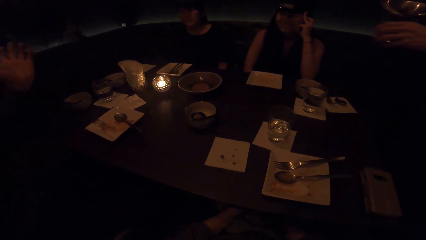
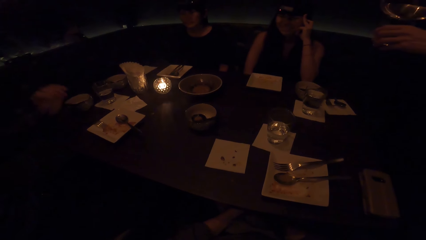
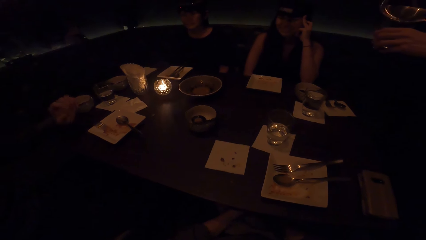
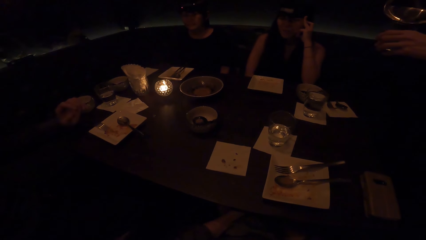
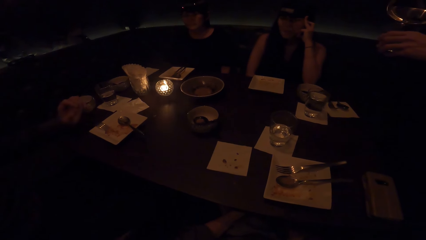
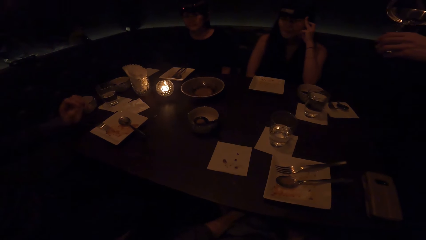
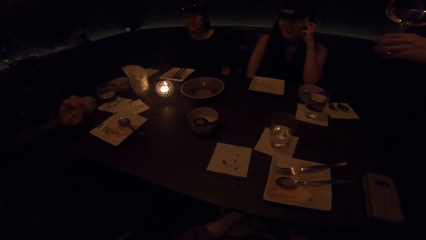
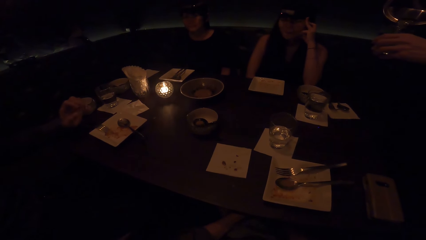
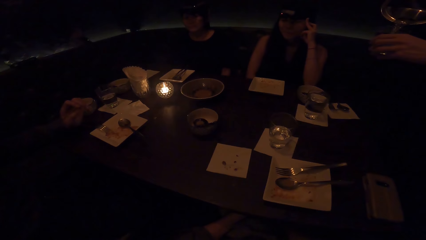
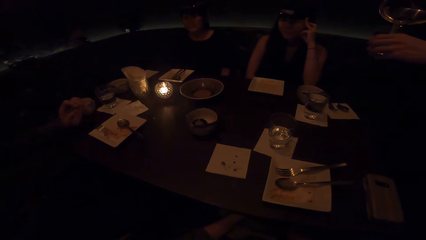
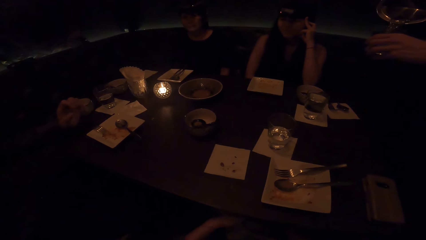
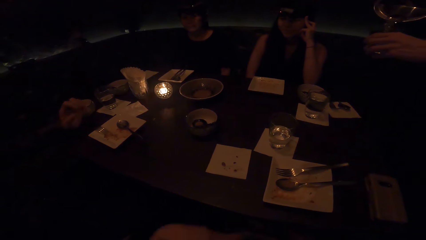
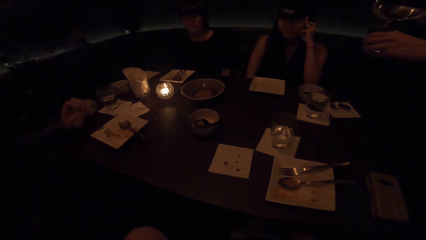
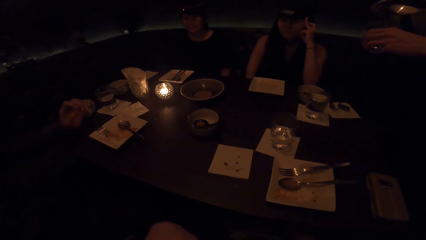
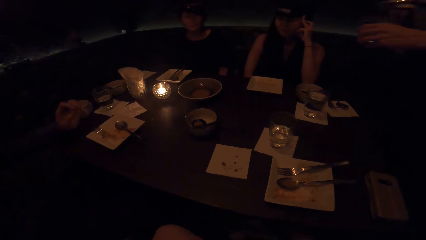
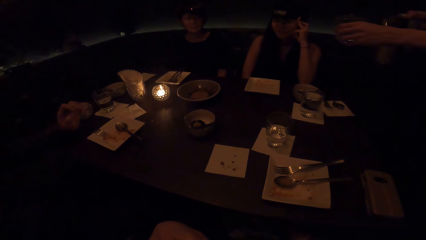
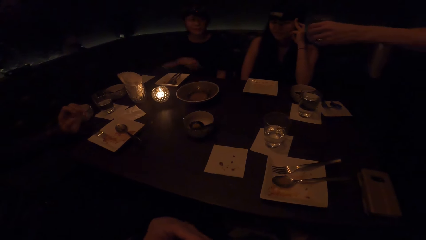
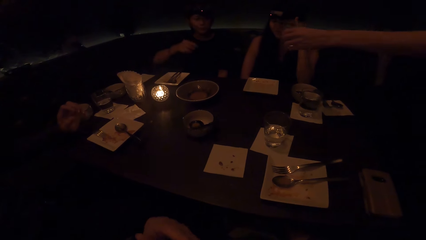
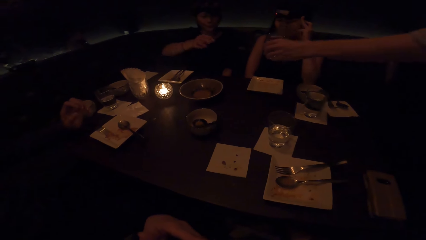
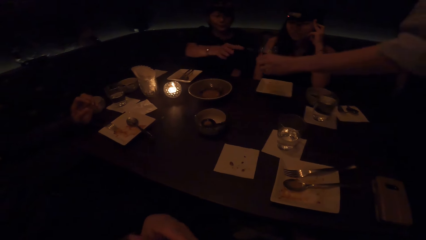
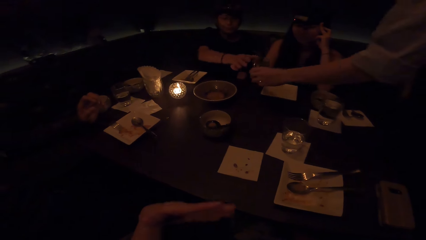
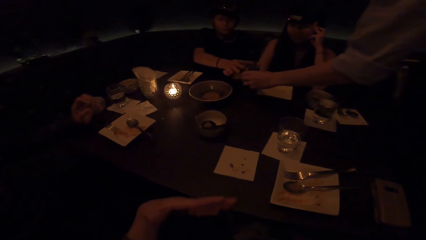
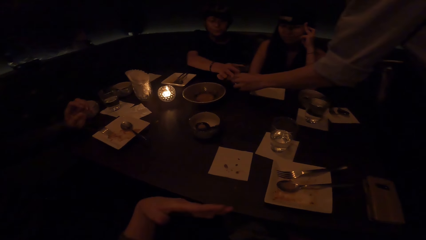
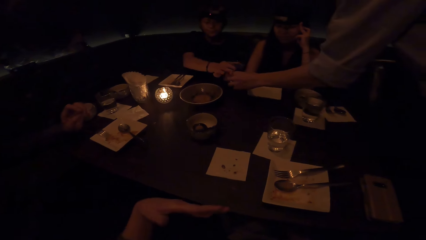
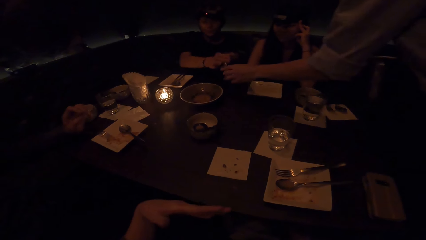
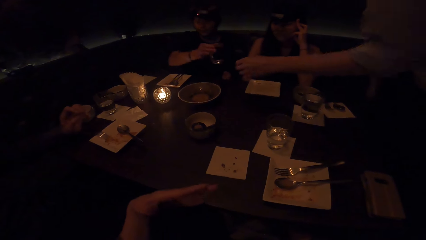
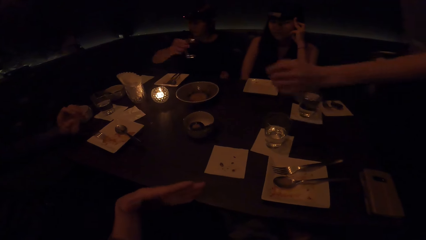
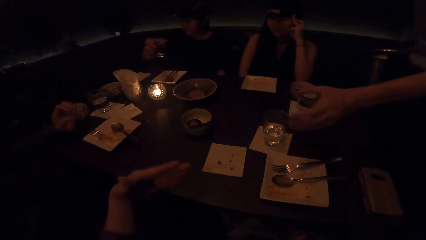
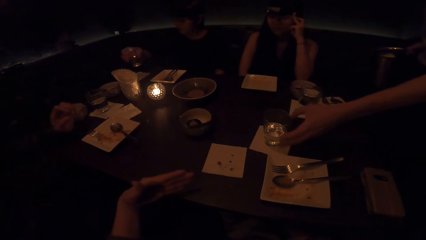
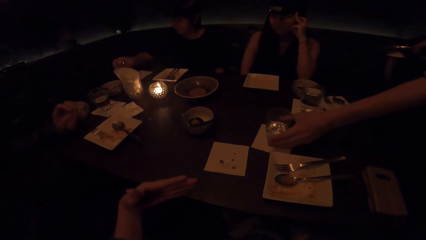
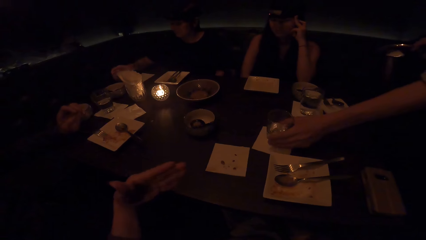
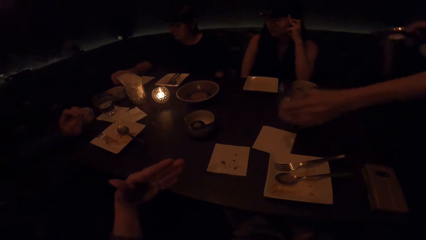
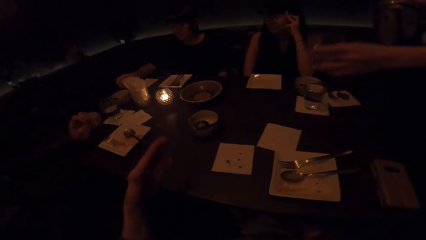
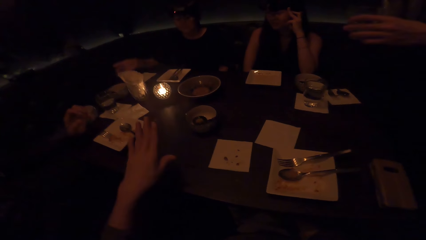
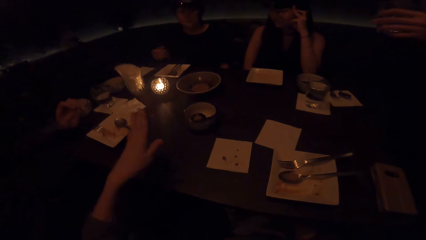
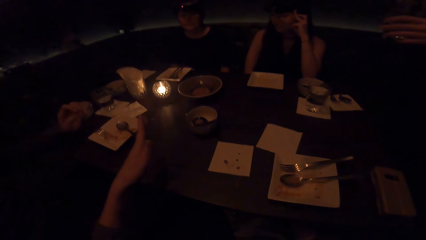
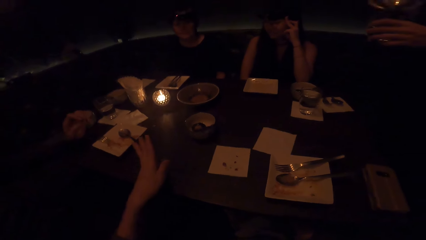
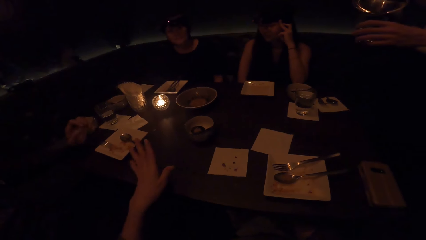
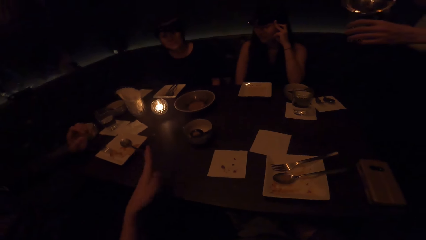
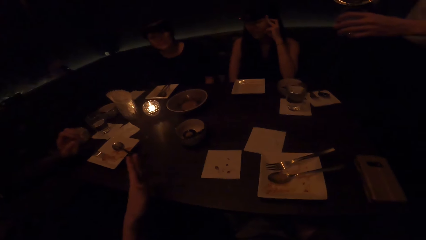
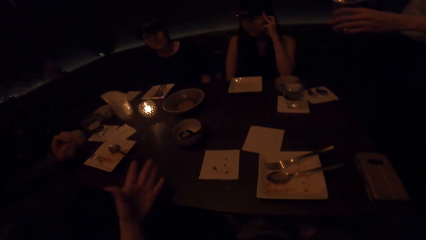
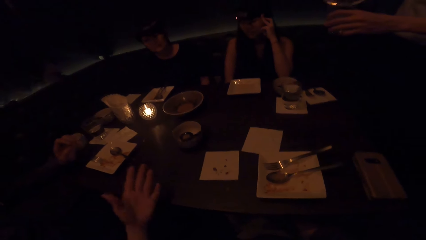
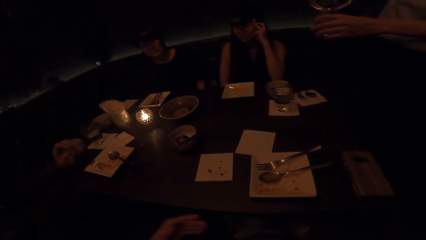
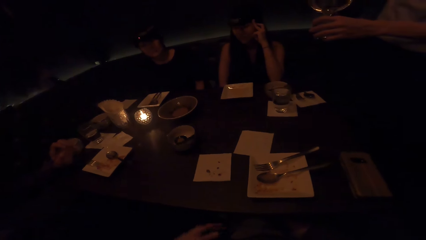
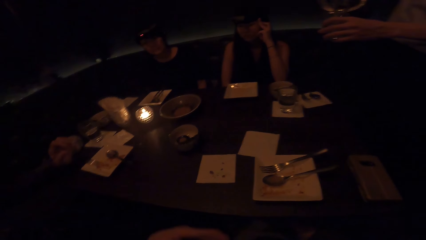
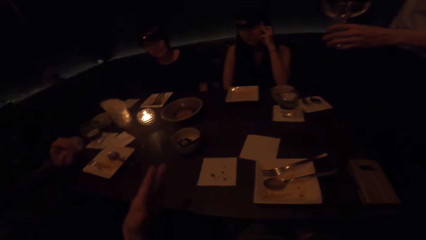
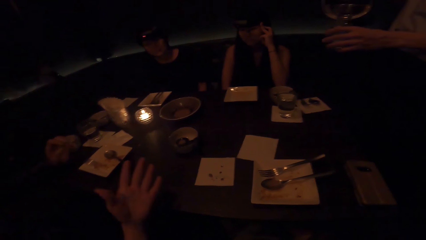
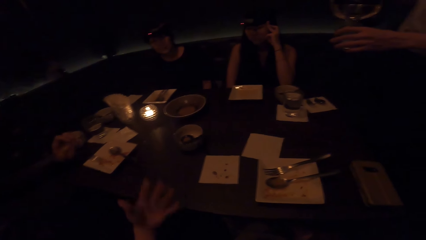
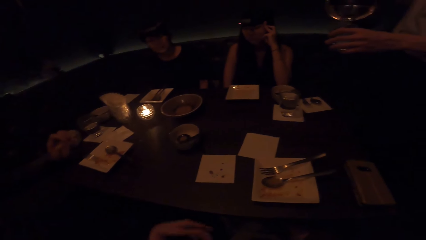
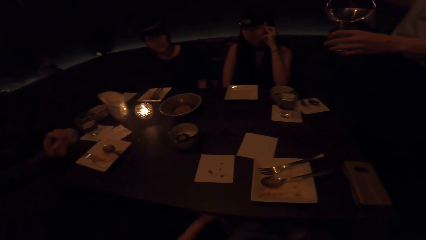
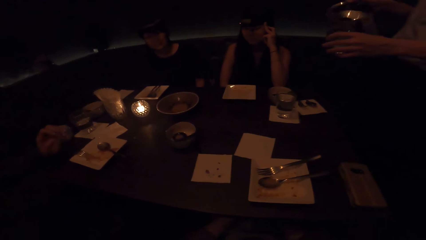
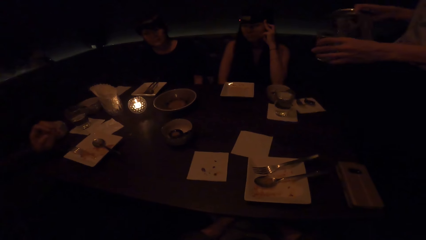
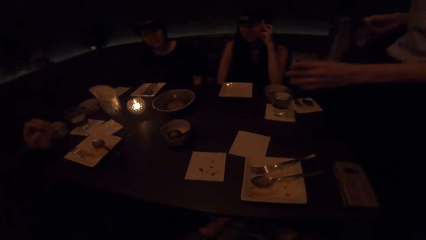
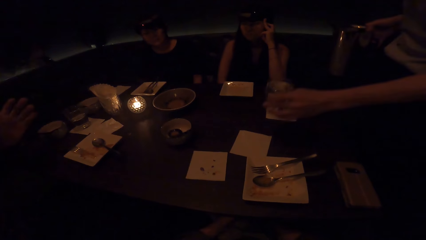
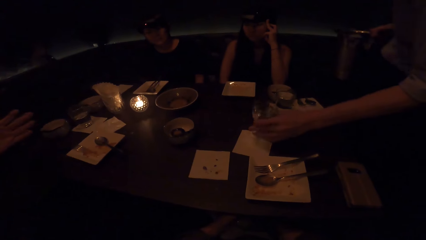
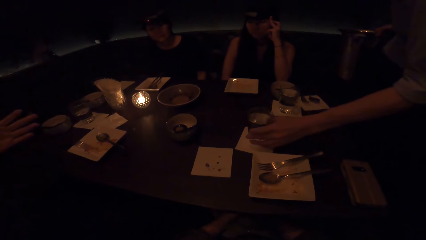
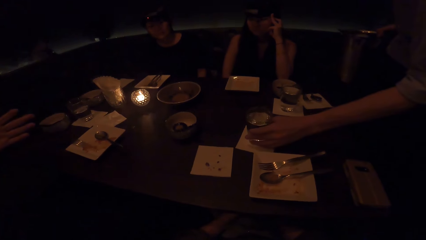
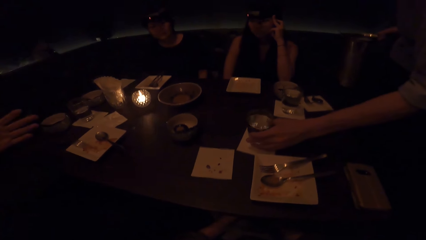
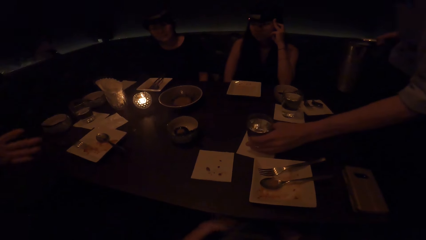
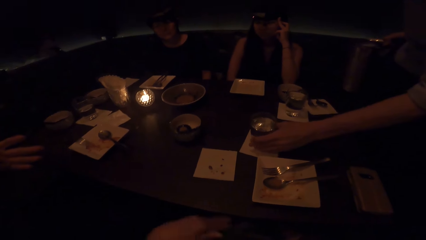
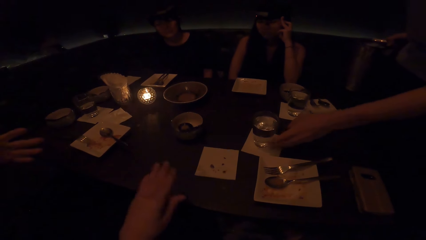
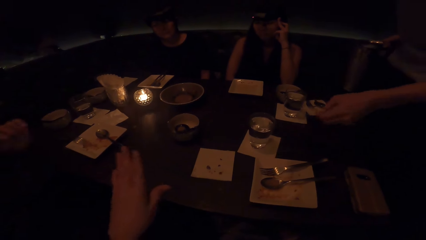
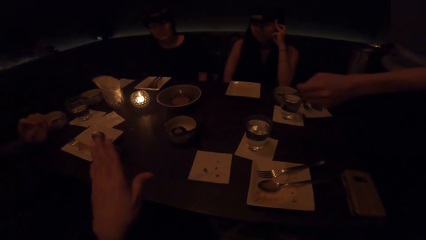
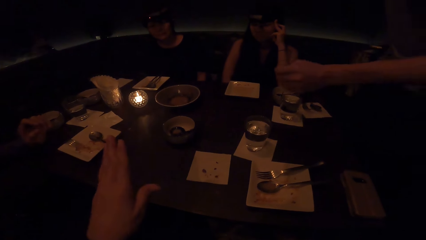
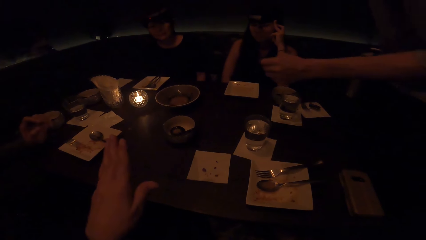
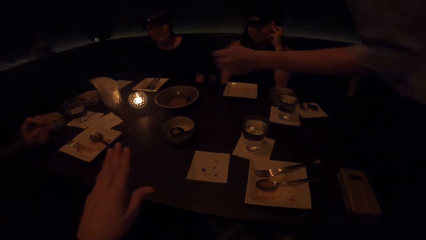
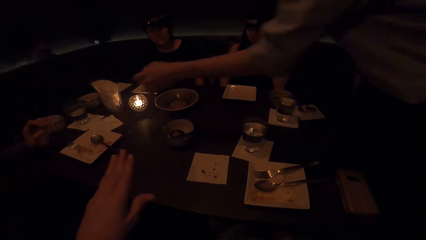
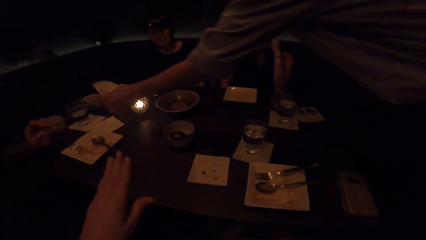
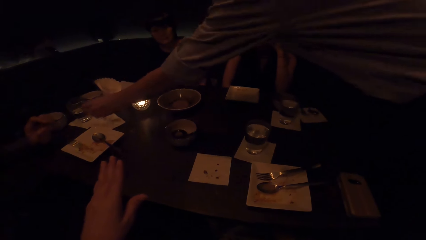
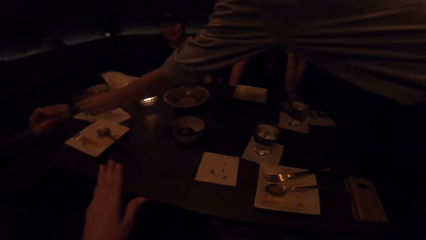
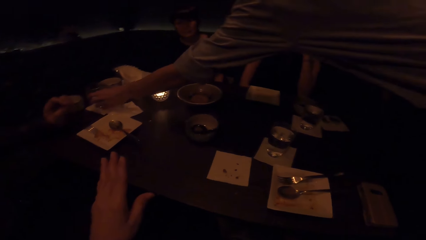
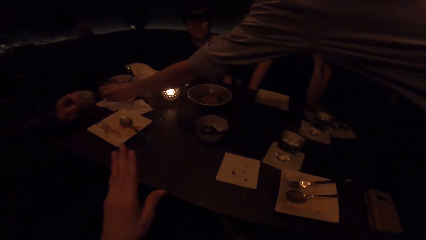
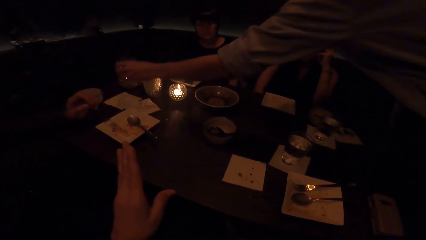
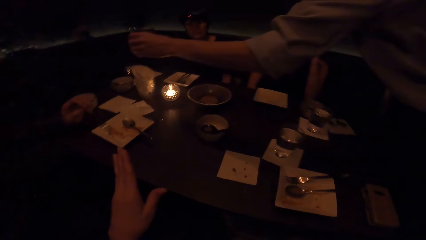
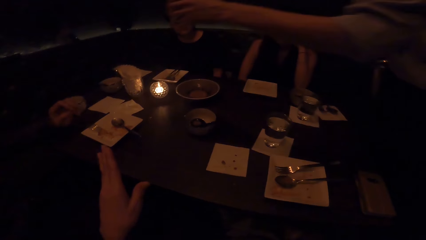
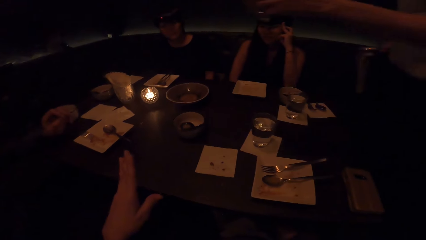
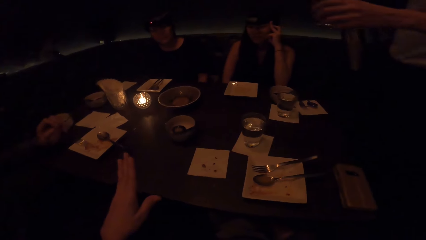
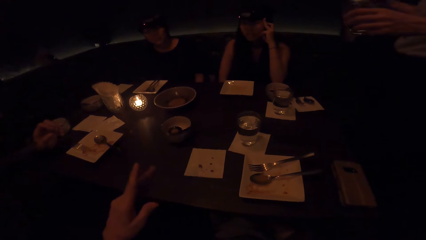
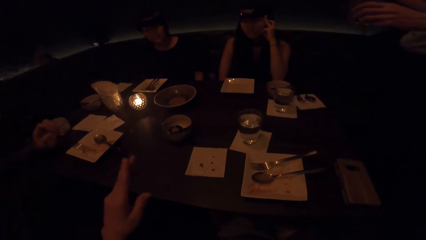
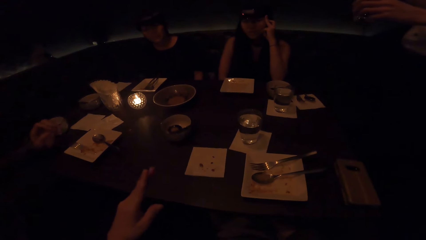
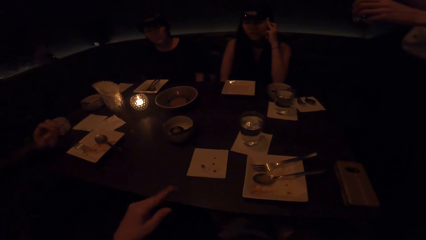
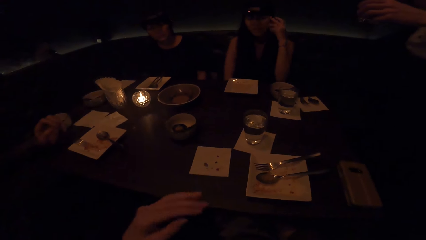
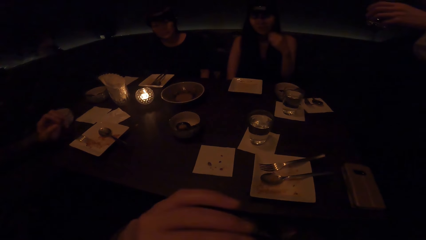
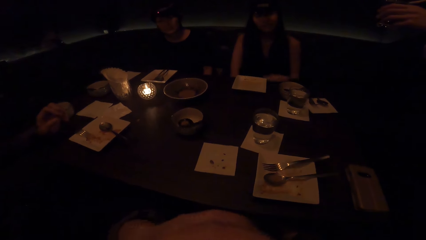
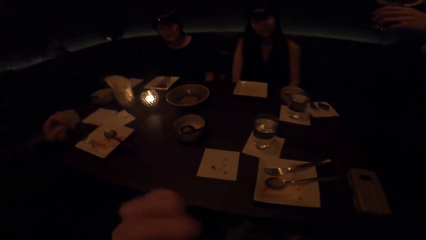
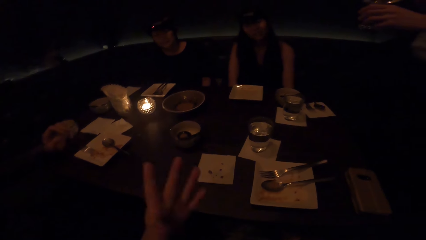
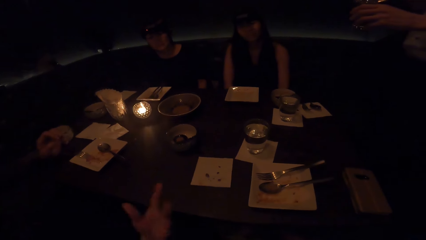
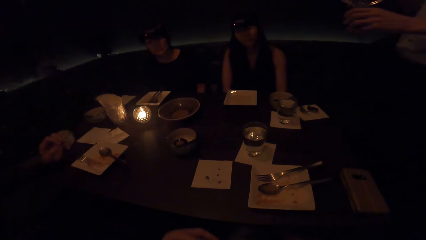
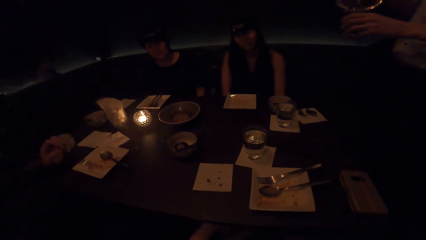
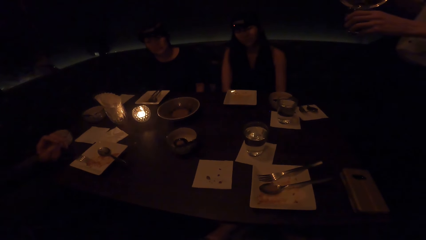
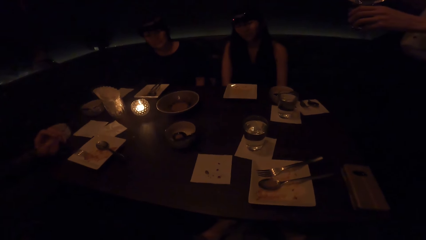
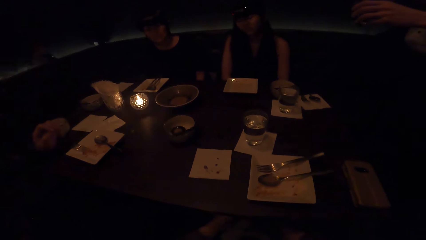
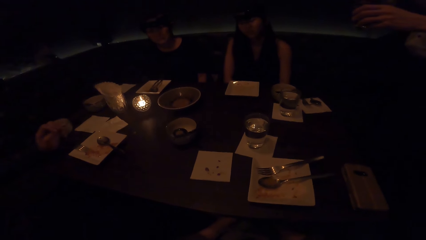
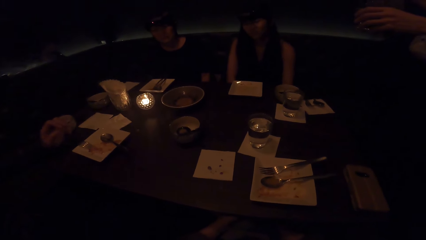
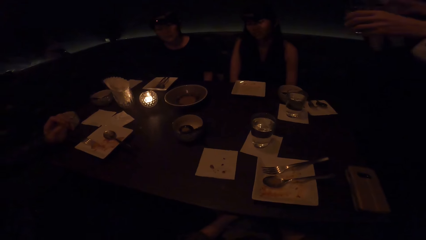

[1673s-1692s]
A person pours water in a glass. The person gives a woman the glass of water. The person takes another glass of water from the table. The camera wearer converses to a group. The person pours water in the glass. The person puts the glass of water on the table. The person takes another glass of water from the table. The person pours water in the glass.
